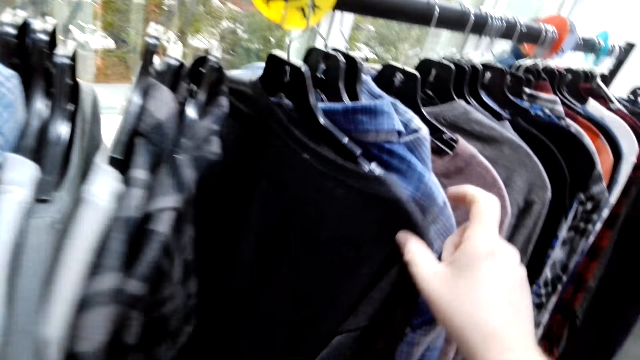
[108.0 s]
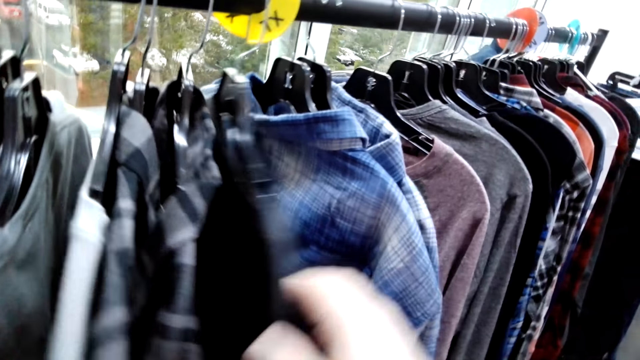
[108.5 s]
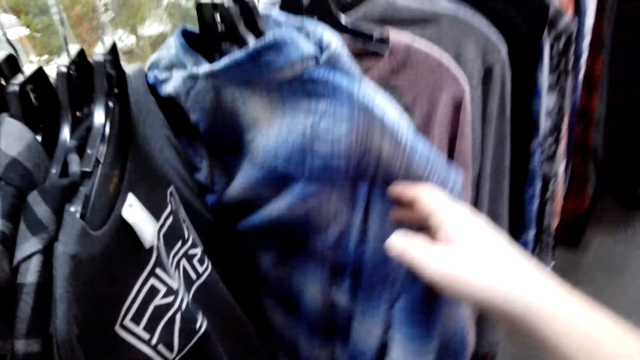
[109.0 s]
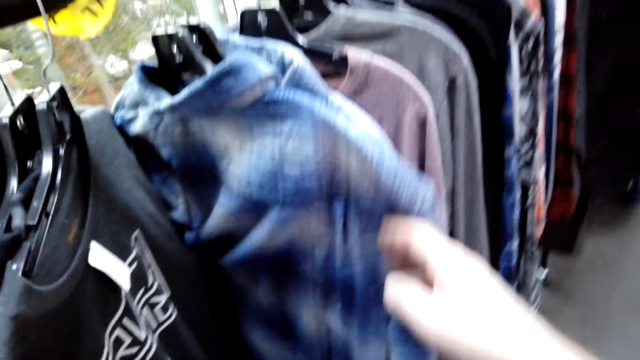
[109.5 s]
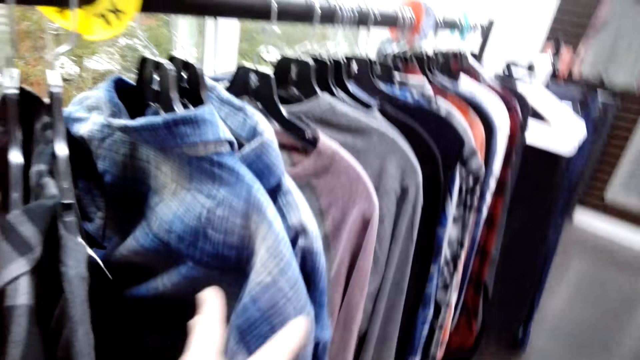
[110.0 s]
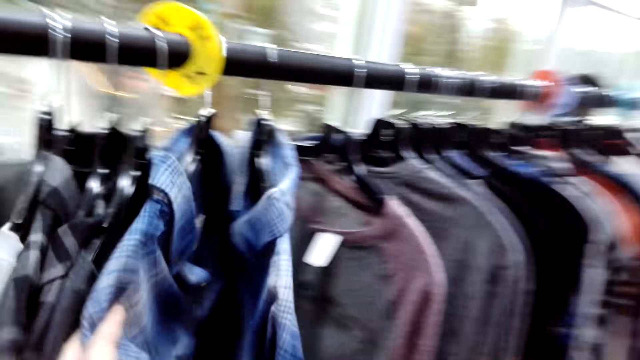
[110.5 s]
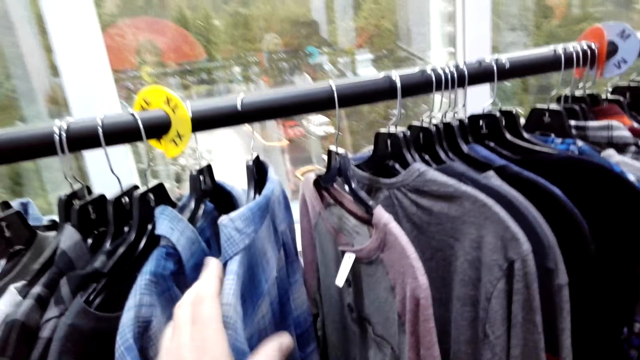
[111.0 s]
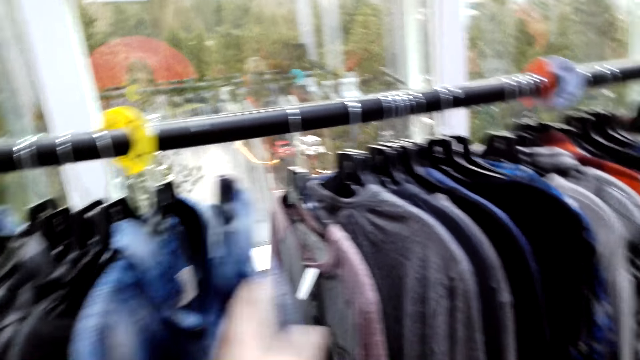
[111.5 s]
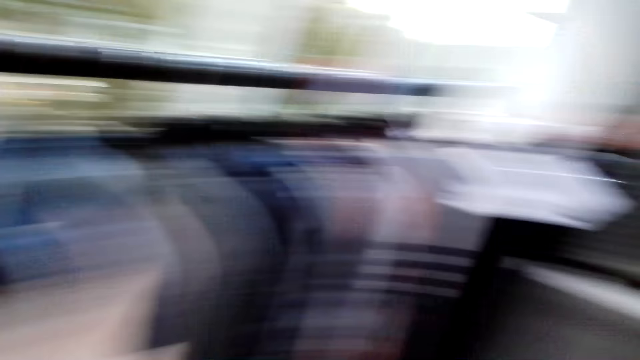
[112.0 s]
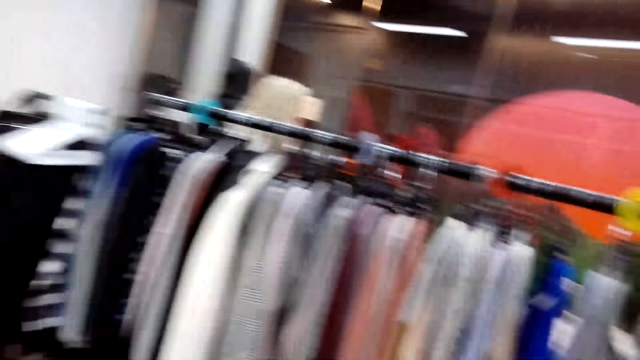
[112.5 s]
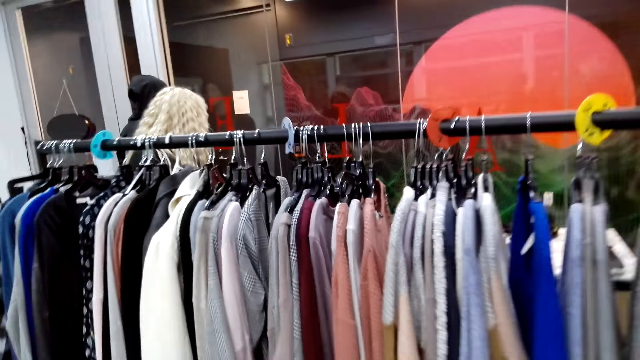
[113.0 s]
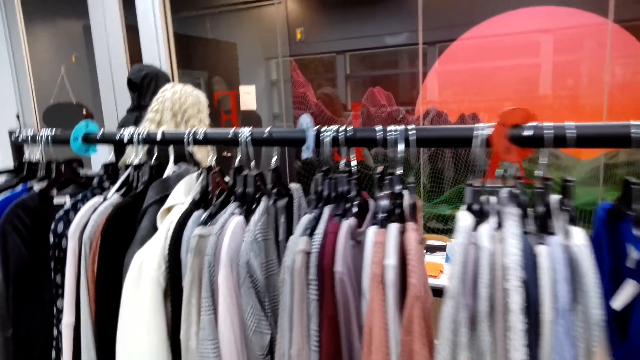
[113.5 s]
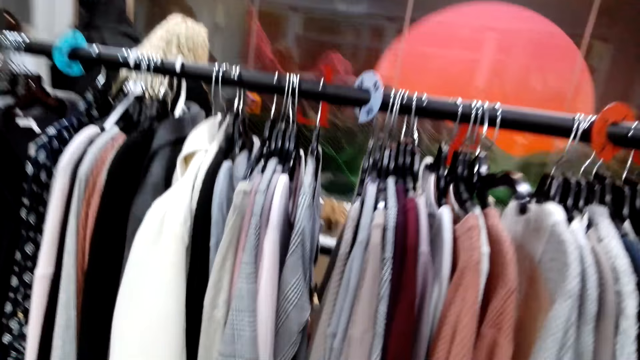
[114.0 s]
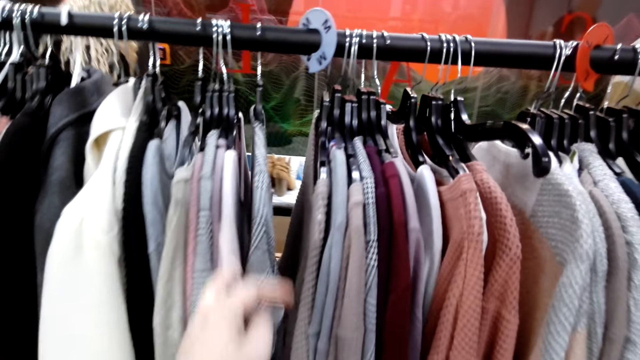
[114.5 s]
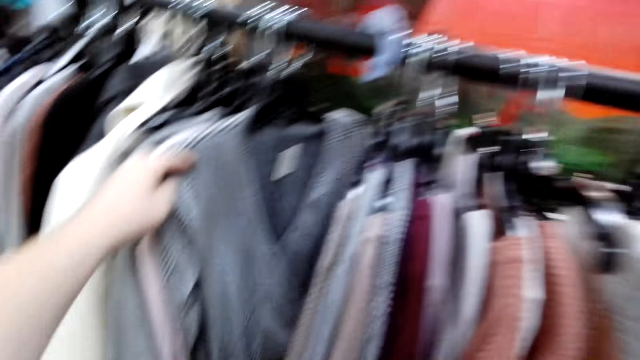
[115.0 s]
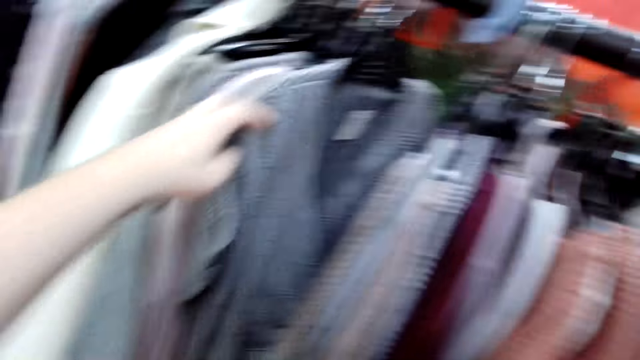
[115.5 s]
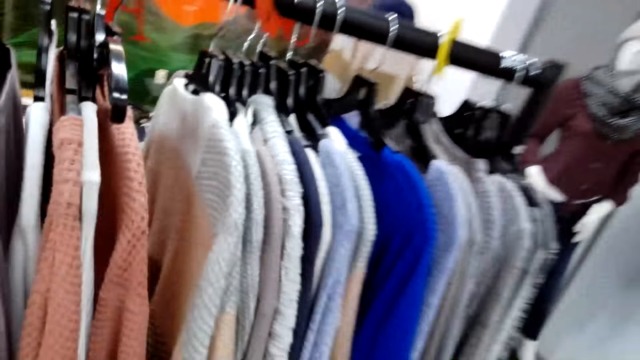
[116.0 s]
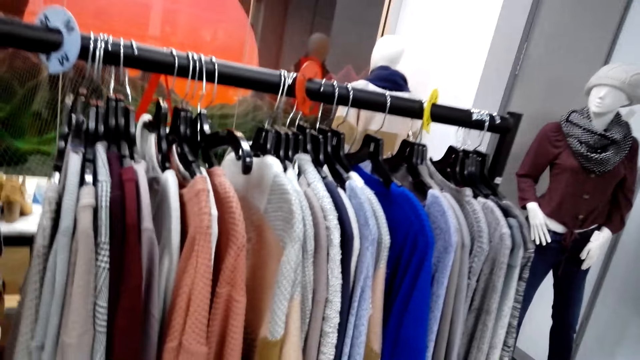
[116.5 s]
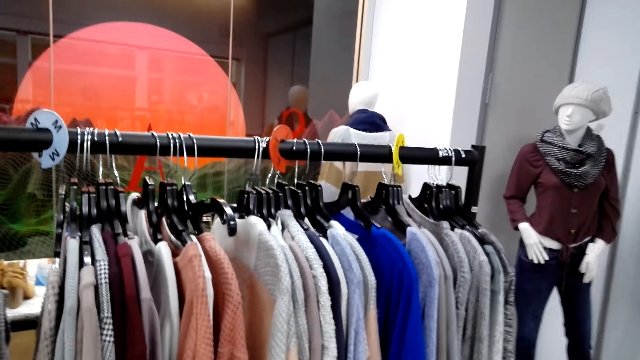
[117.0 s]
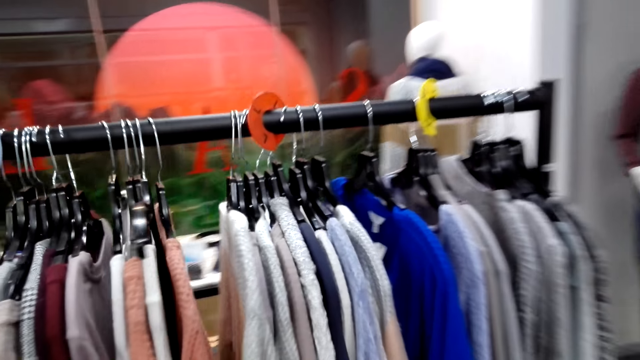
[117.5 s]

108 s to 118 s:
The camera wearer inspects the clothes on the rack. They move towards another rack. They look around the boutique. They inspect the clothes on the rack.

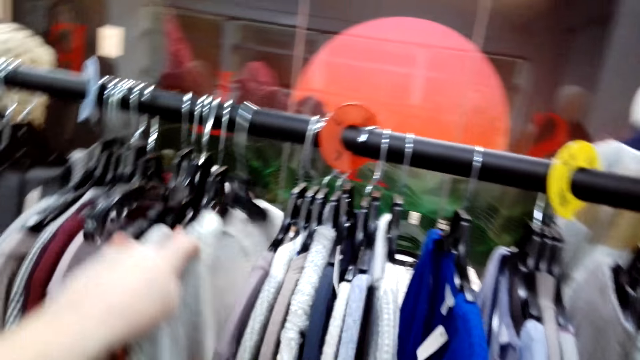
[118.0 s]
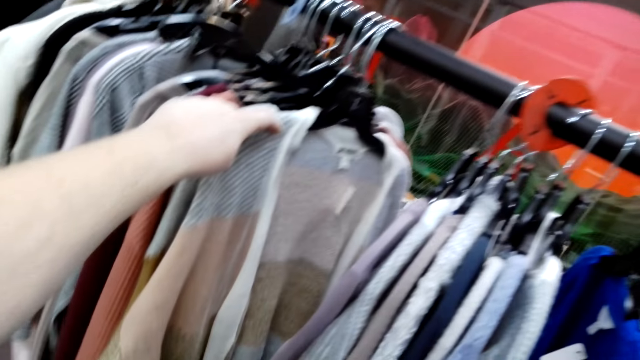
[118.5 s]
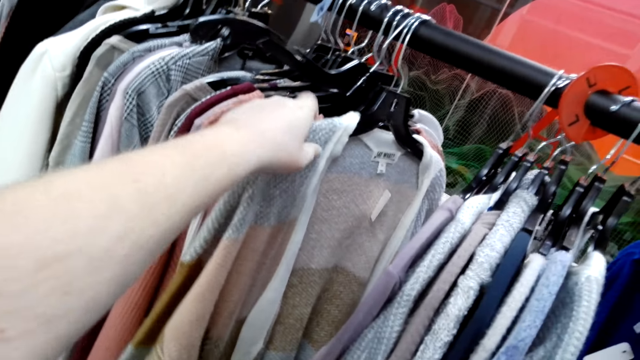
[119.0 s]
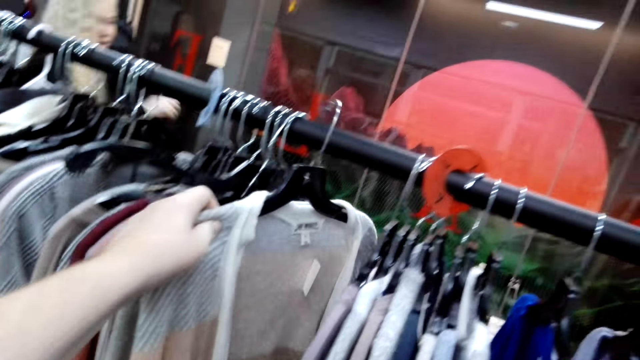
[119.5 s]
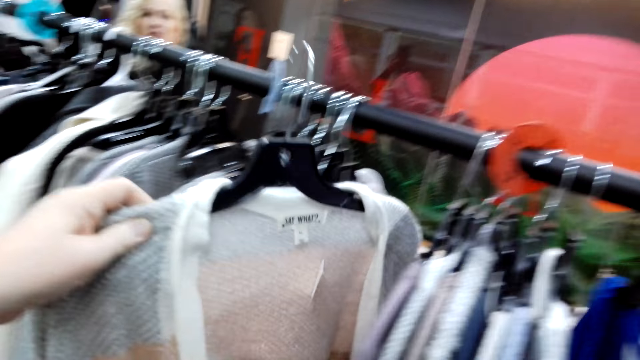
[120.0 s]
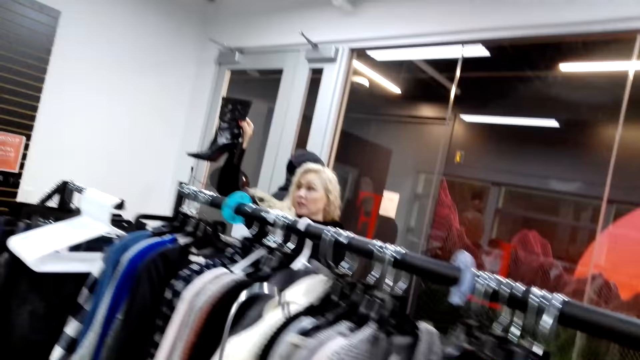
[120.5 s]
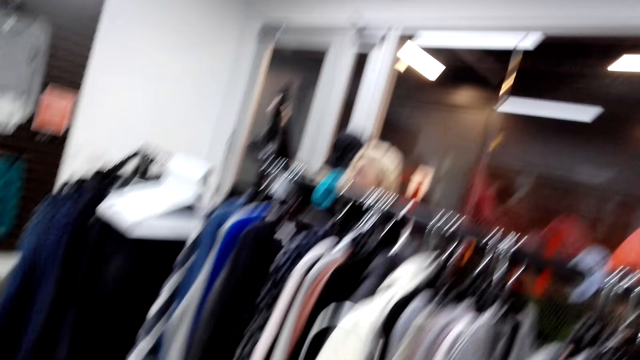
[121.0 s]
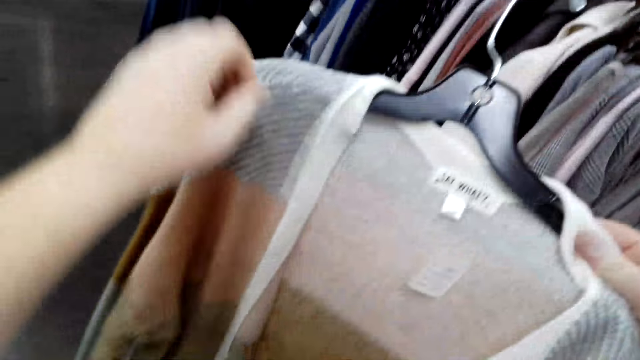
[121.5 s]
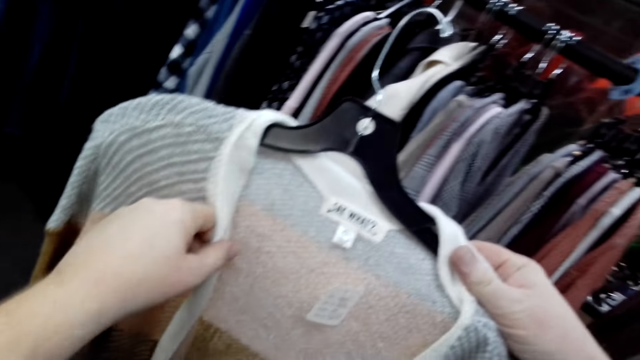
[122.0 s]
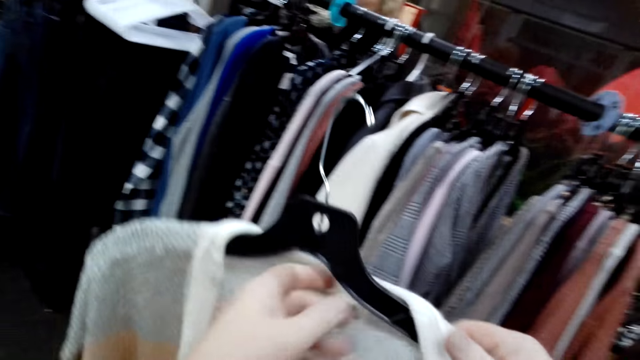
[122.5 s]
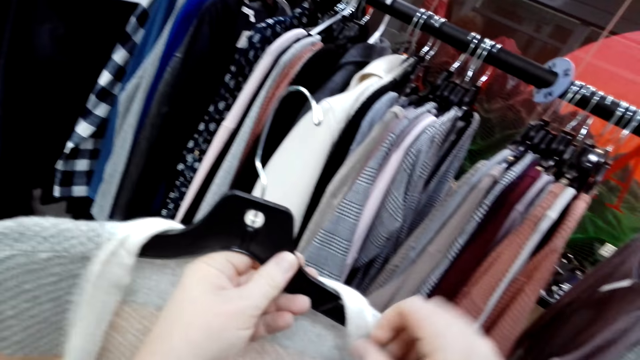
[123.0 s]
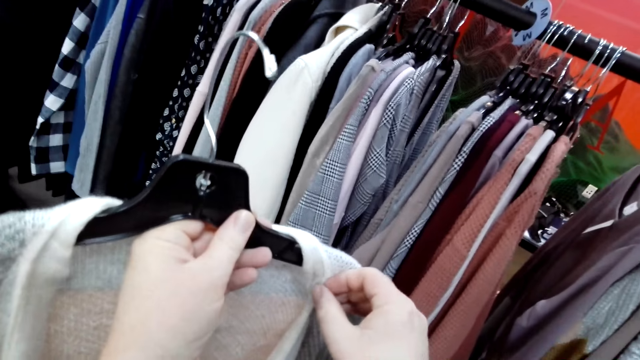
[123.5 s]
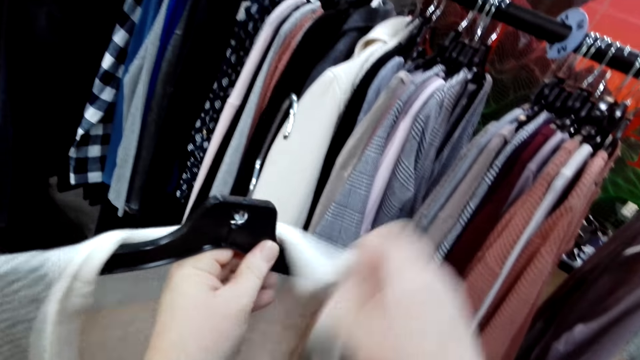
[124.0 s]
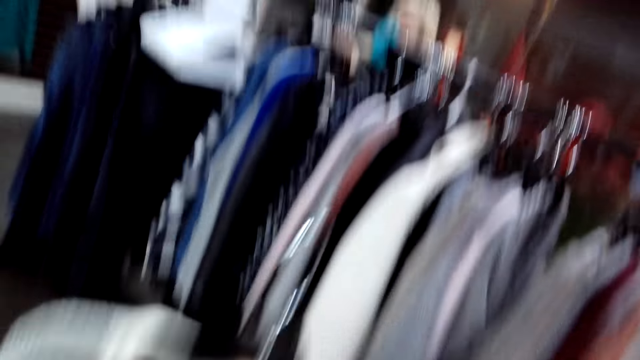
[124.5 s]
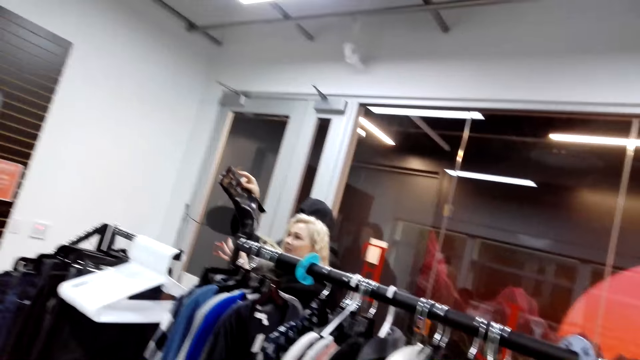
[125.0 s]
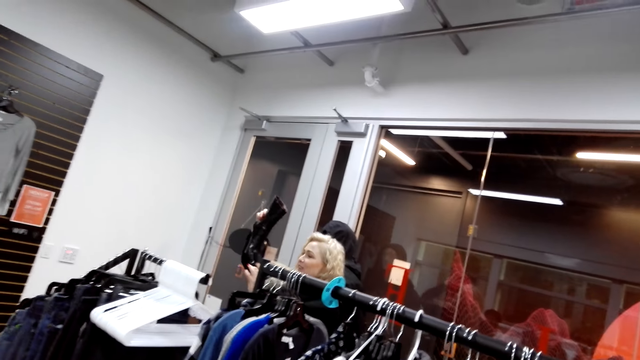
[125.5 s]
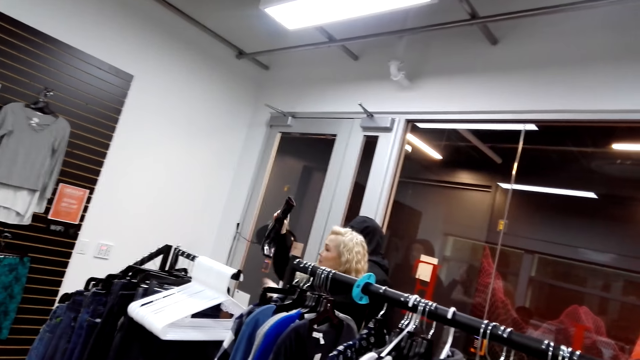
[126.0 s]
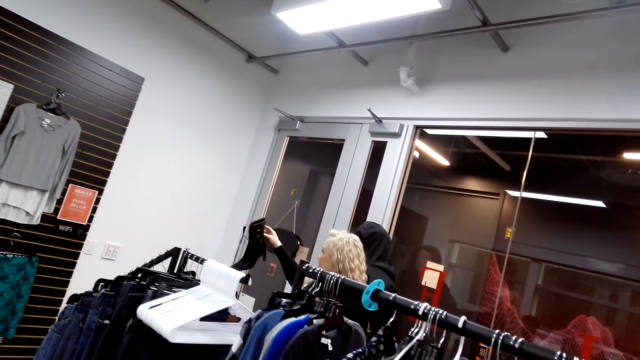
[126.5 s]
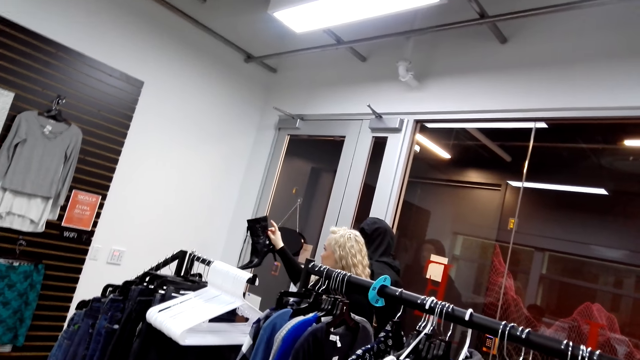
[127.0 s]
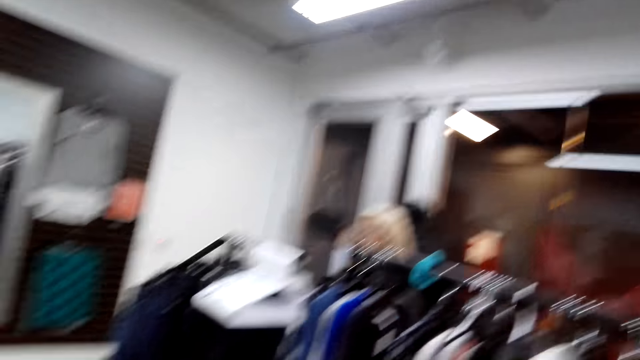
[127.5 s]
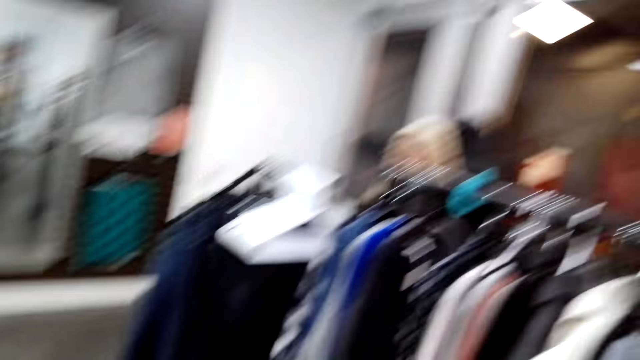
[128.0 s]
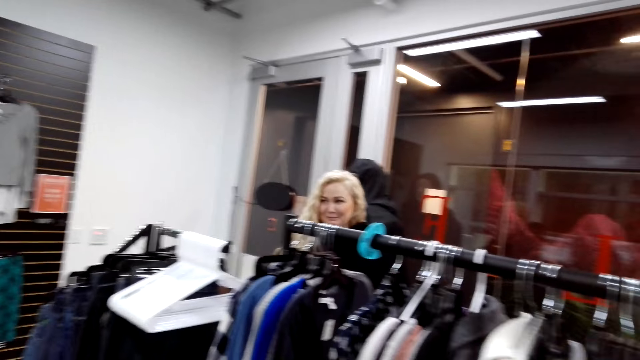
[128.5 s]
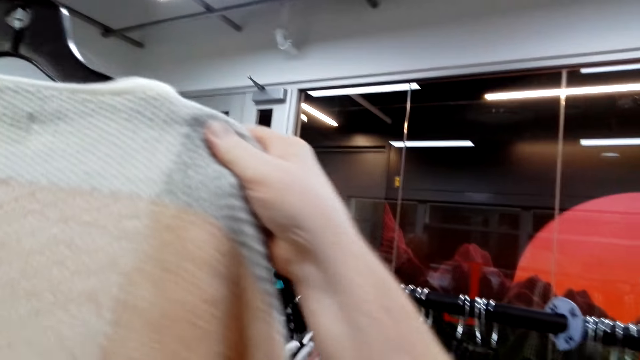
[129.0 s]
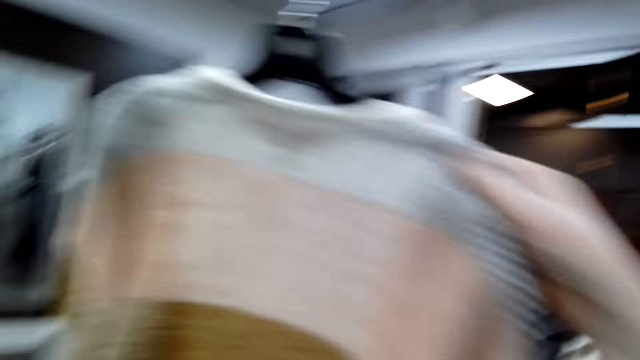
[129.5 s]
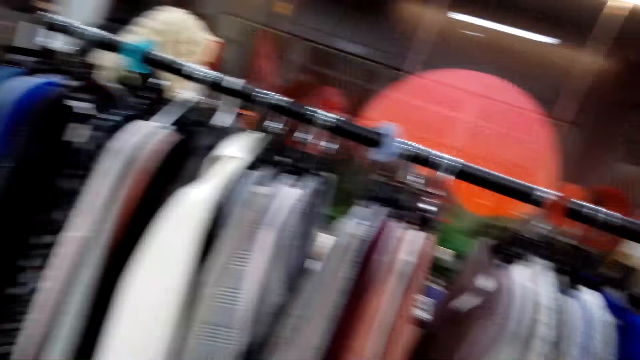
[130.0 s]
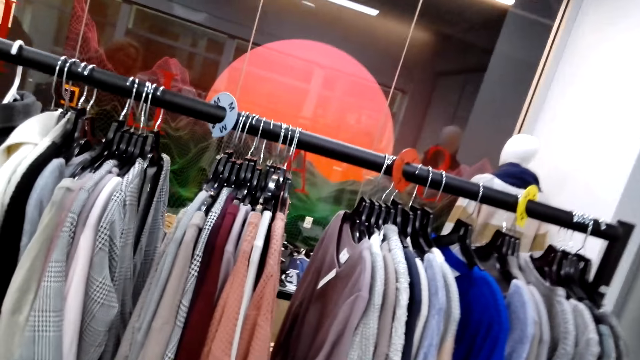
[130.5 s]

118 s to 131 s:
The camera wearer removes the hanger with the sweater from the rack. A woman picks up boots. The woman talks to the camera wearer. The camera wearer inspects the cardigan. The woman talks to the camera wearer. The woman shows the camera wearer the boots. The camera wearer shows the woman the sweater.
